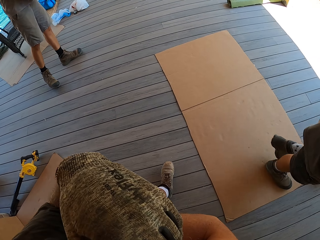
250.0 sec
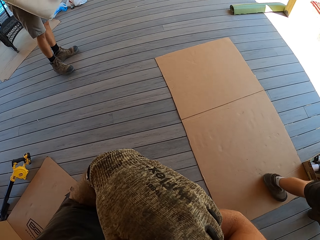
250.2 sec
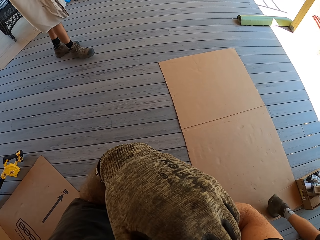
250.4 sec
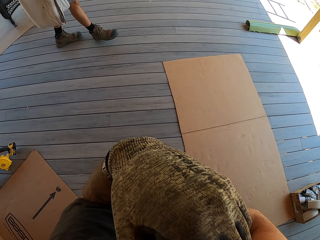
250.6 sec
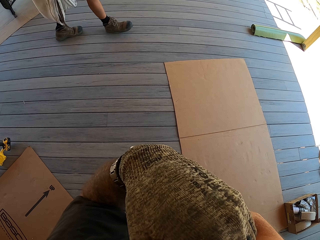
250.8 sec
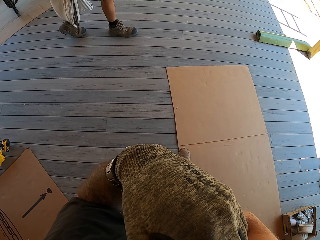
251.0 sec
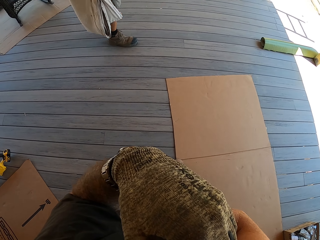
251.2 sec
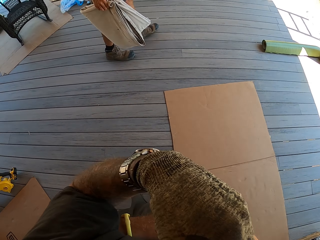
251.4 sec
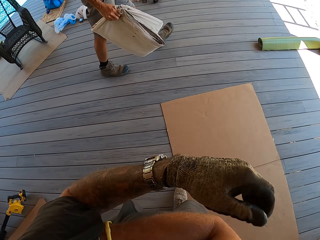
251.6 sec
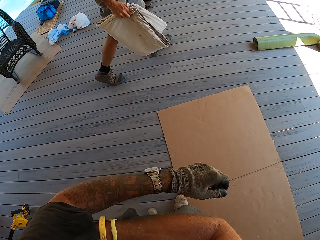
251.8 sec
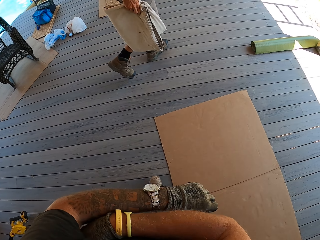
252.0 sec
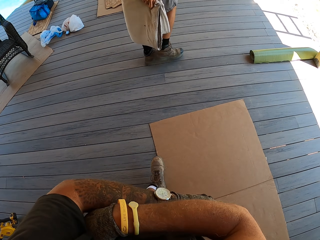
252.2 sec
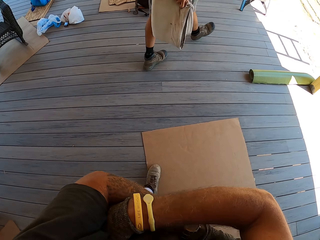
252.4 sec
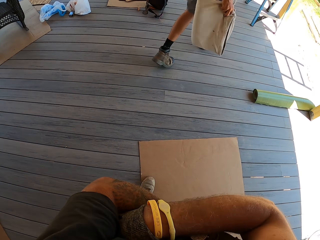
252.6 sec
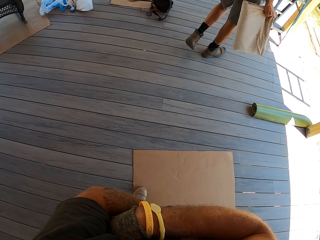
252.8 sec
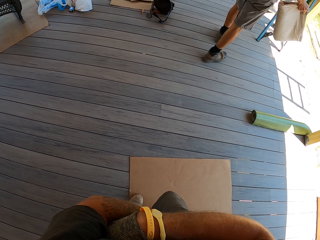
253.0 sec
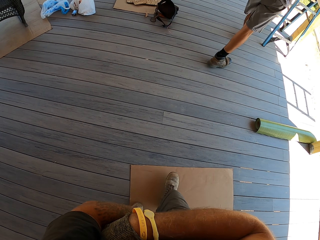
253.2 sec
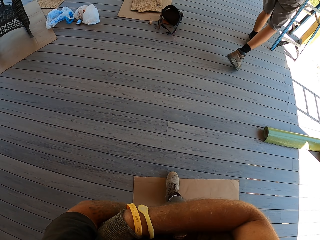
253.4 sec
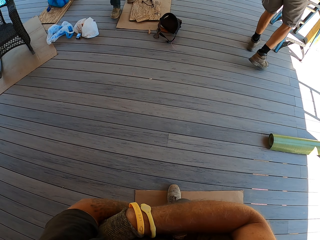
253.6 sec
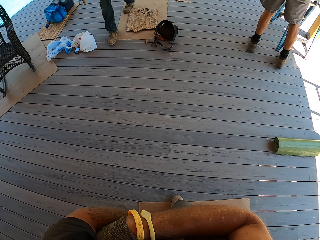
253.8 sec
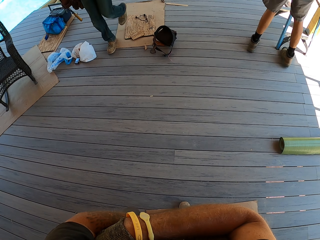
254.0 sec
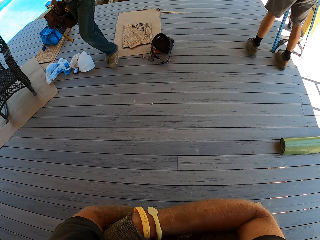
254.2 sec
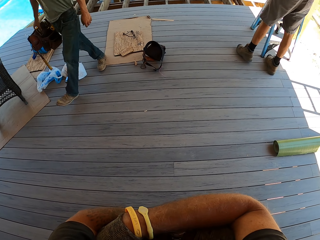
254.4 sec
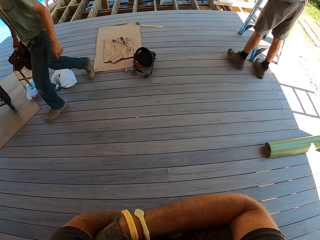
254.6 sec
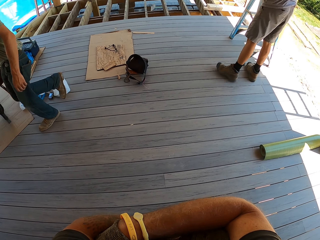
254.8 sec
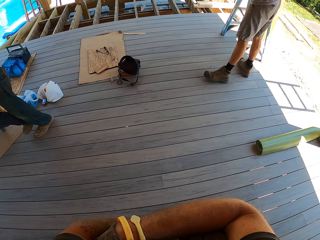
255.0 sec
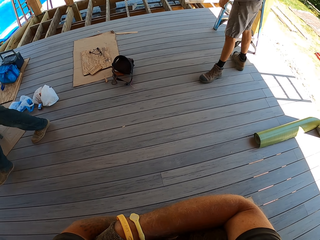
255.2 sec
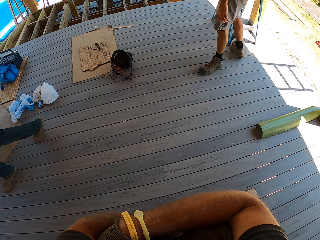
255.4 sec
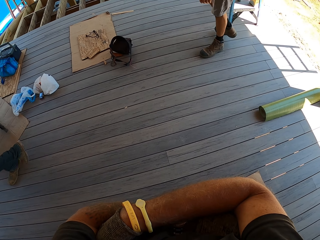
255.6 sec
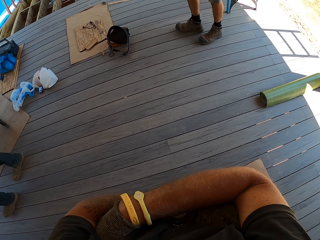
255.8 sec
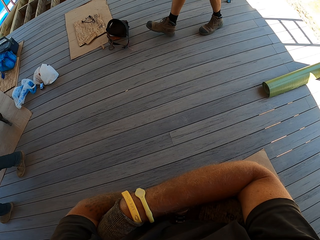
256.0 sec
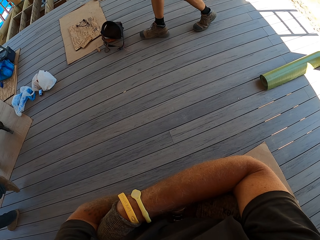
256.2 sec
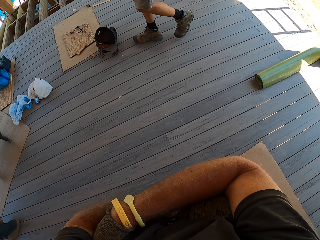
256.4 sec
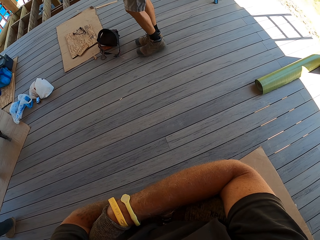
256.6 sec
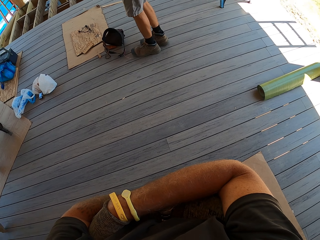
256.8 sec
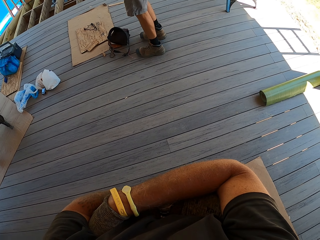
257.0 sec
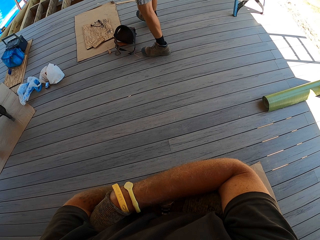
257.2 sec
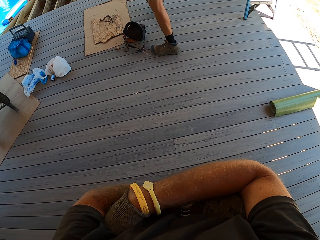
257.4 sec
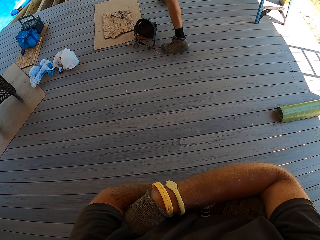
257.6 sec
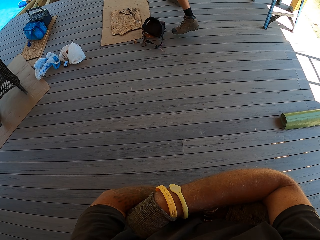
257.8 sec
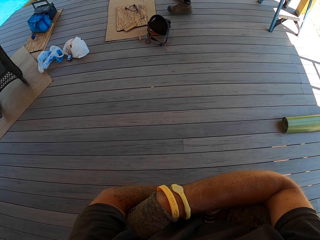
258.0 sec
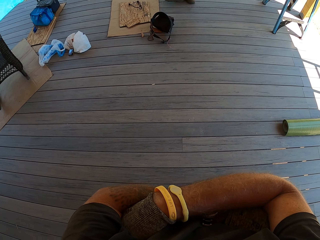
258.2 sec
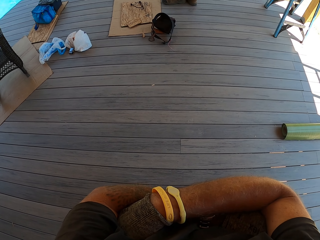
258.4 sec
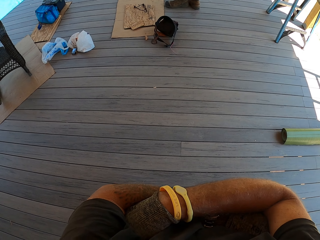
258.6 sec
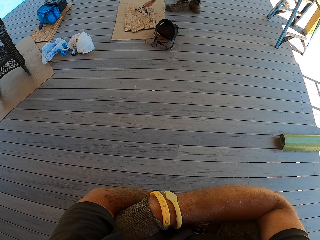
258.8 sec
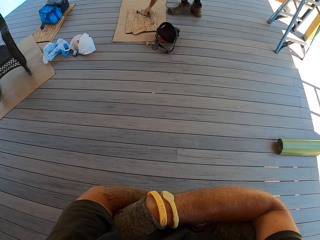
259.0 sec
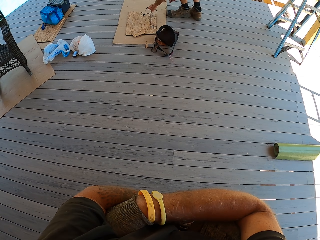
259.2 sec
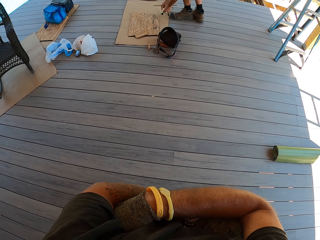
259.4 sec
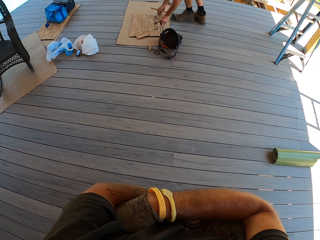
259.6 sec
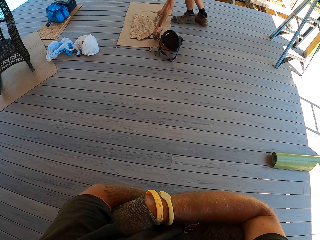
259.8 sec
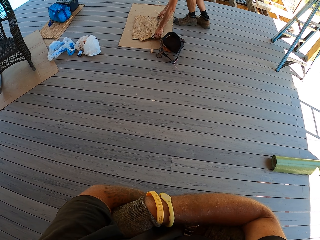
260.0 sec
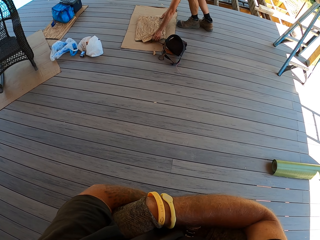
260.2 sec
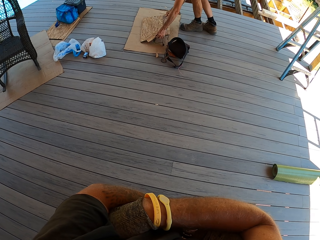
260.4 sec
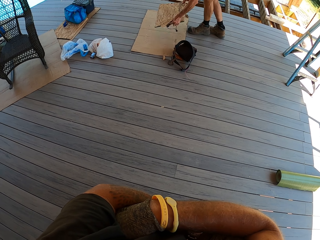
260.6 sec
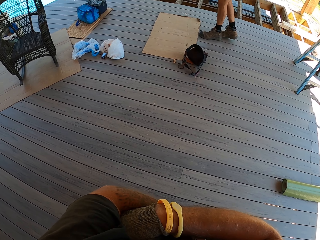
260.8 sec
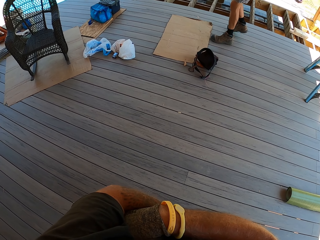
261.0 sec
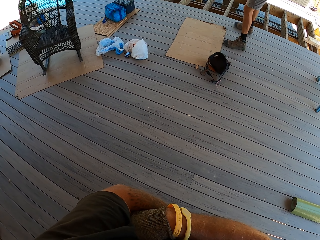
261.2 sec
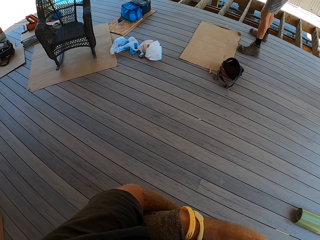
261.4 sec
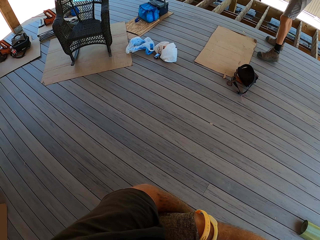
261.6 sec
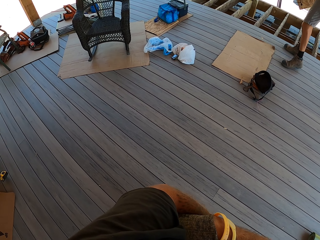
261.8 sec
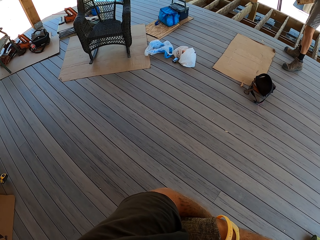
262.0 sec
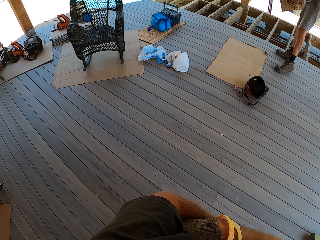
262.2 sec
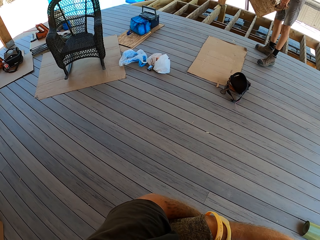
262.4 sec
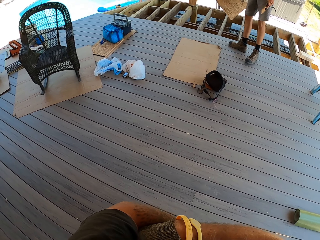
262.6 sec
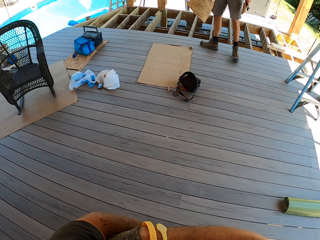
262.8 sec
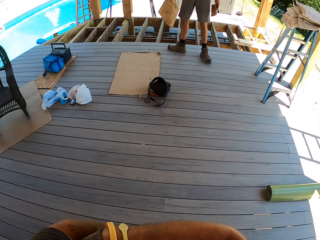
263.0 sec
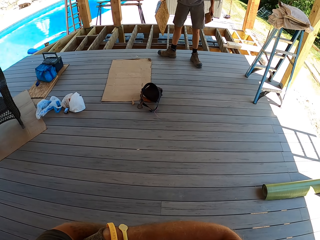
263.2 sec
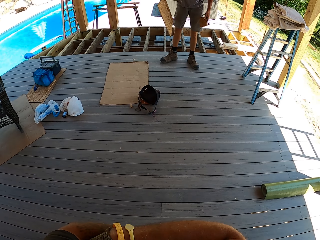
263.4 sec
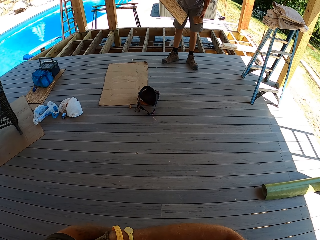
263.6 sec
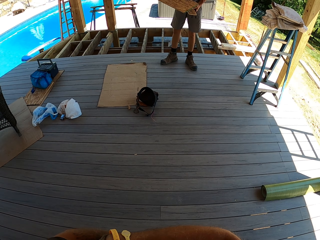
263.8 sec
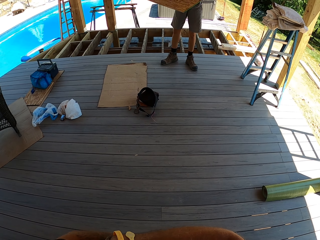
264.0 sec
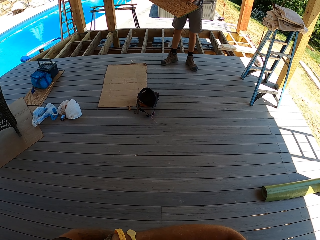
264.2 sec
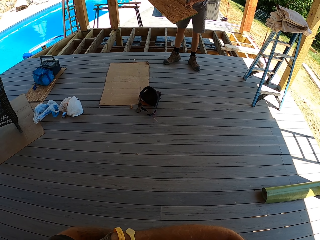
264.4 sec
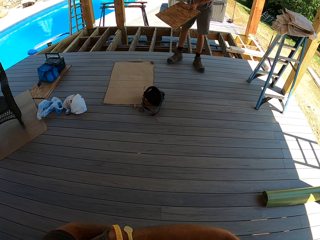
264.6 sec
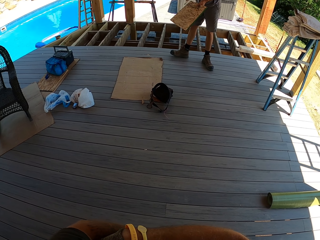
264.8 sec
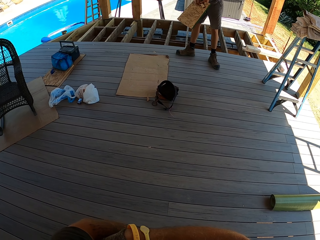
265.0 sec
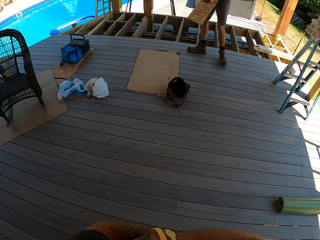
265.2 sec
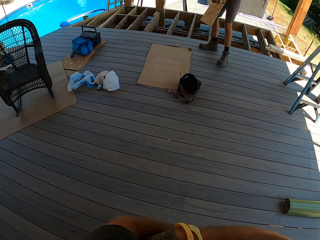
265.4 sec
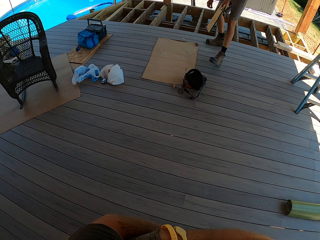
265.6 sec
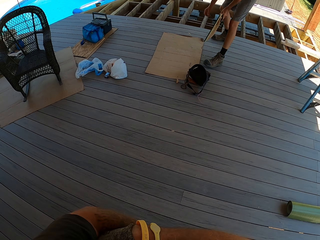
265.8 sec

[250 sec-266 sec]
The camera wearer walks forward. A man walks forward. Another man walks forward and picks up wood. The camera wearer looks around.

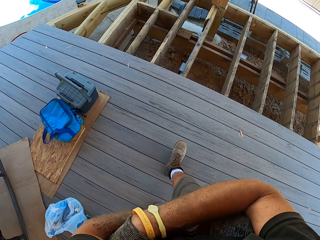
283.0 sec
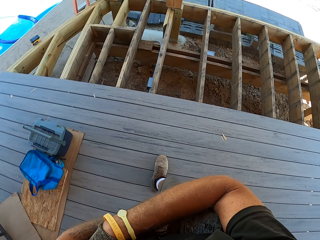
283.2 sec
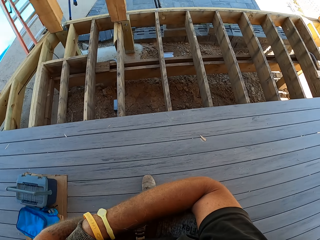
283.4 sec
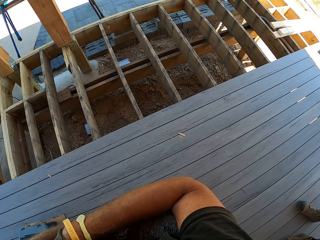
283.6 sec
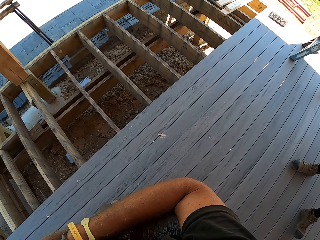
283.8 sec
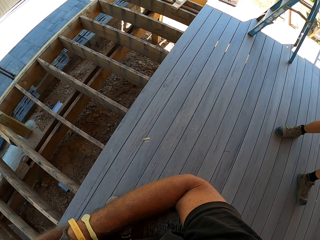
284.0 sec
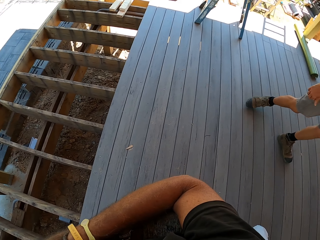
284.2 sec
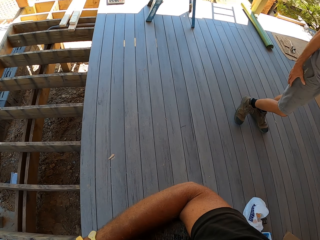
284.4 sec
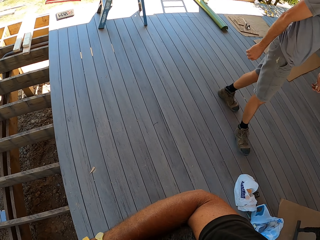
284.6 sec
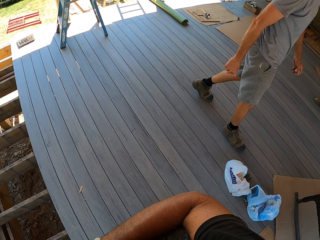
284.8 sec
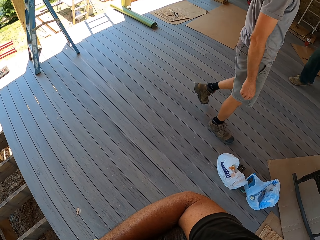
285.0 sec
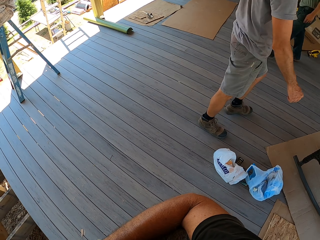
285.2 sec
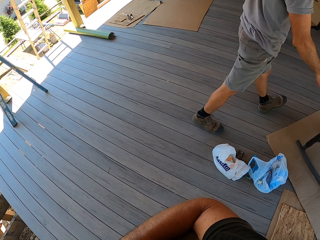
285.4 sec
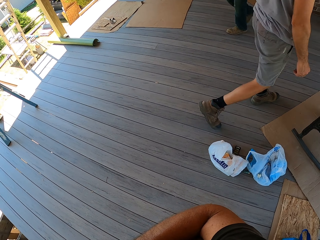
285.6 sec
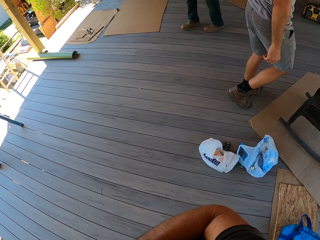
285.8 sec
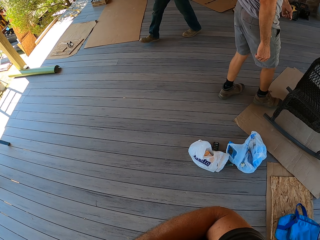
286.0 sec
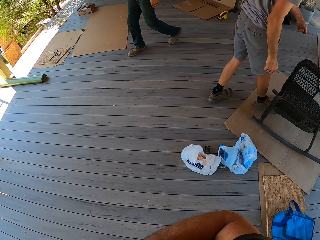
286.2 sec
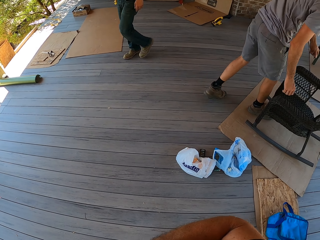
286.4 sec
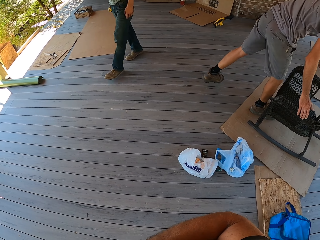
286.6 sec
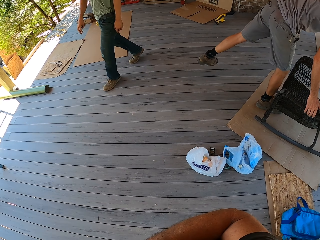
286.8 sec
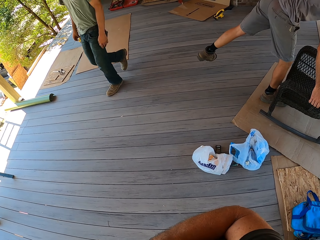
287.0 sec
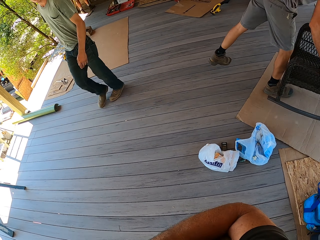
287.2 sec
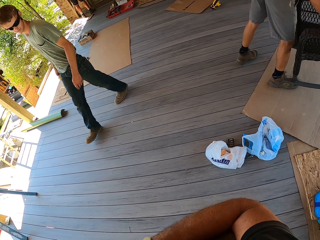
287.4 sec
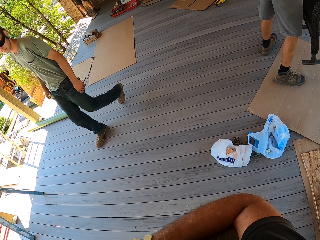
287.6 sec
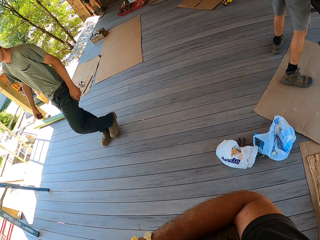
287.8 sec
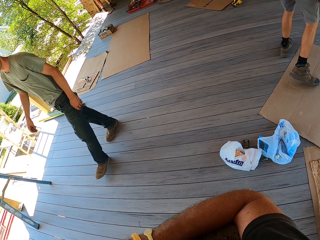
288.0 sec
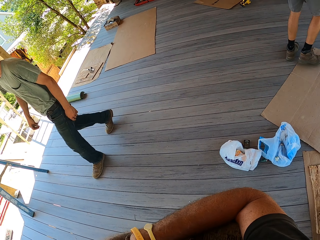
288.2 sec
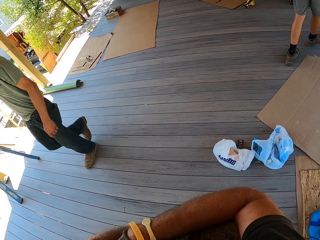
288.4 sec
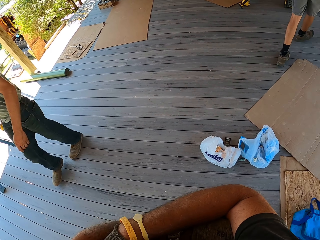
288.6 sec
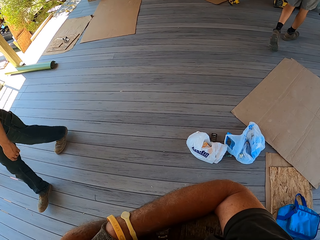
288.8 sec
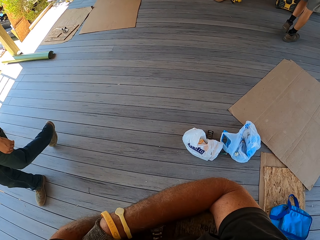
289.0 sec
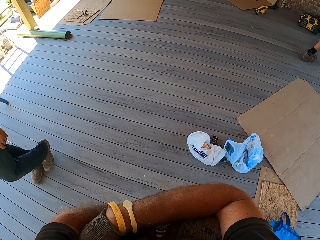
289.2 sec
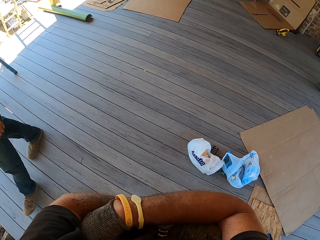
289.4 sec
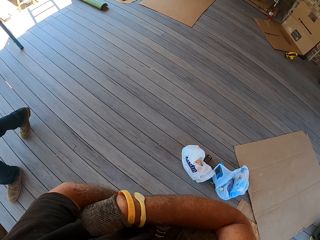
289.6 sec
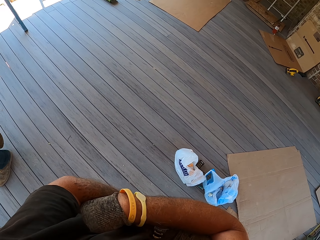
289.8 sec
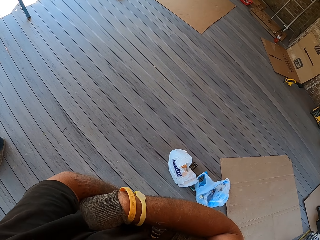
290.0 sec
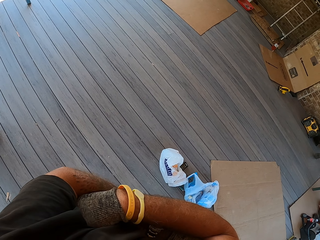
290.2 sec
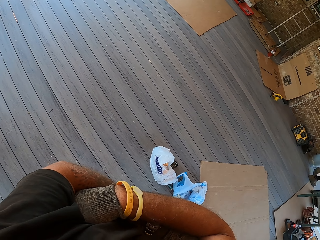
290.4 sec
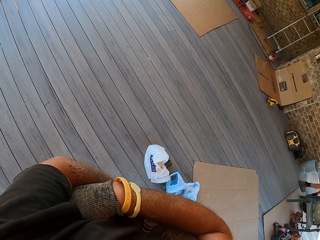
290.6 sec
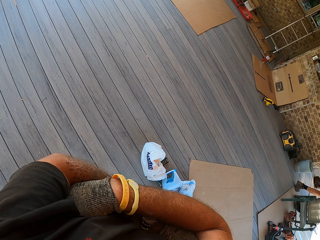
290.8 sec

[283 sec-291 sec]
The camera wearer turns around and stands. A man picks up a chair. The camera wearer walks around.
